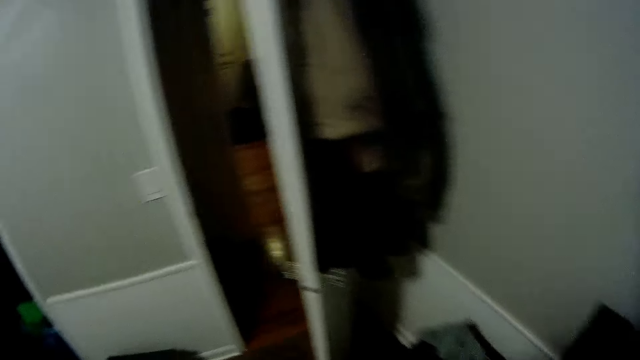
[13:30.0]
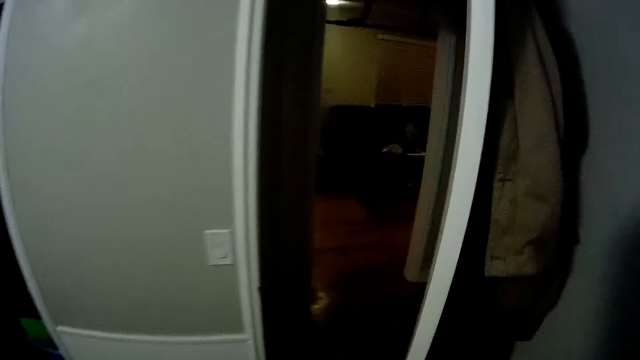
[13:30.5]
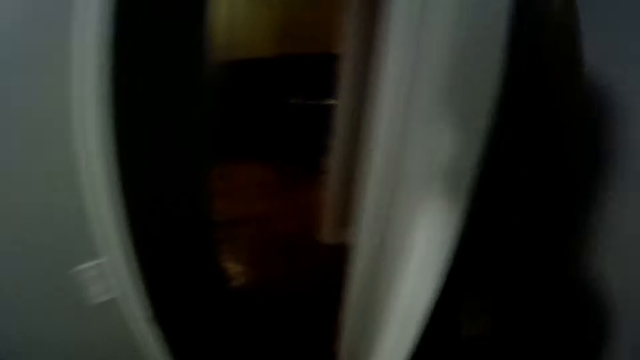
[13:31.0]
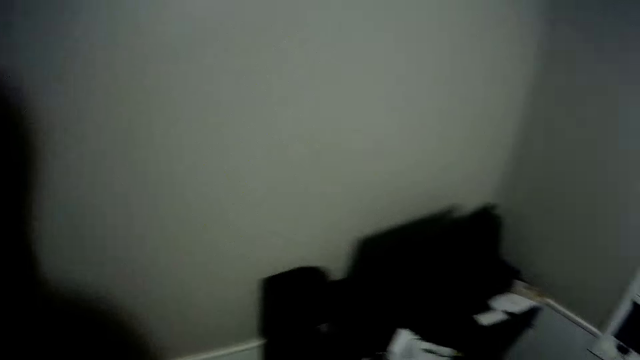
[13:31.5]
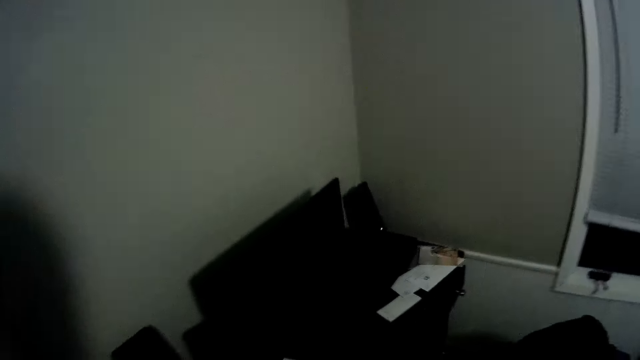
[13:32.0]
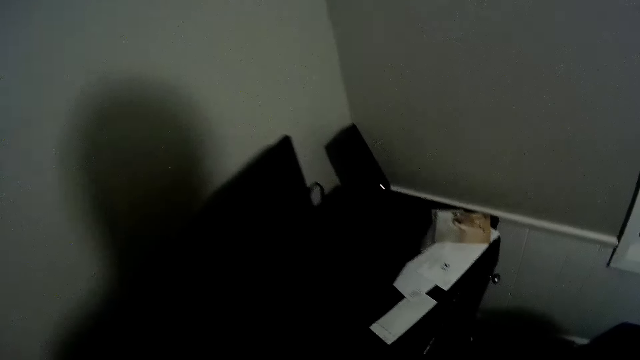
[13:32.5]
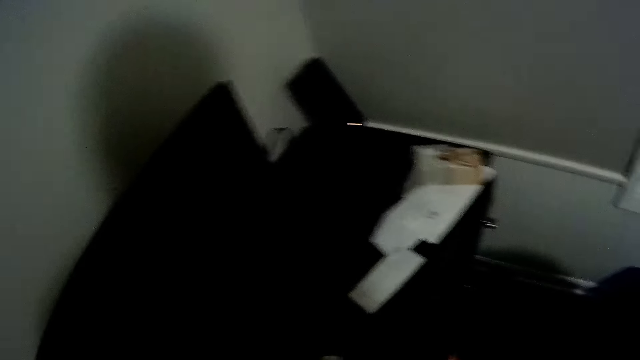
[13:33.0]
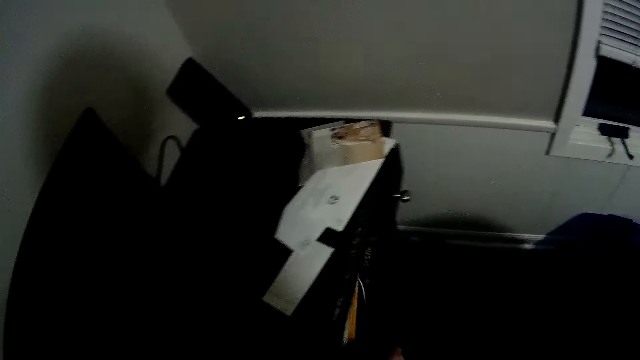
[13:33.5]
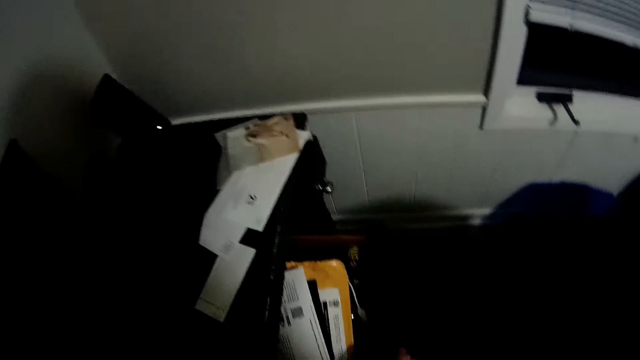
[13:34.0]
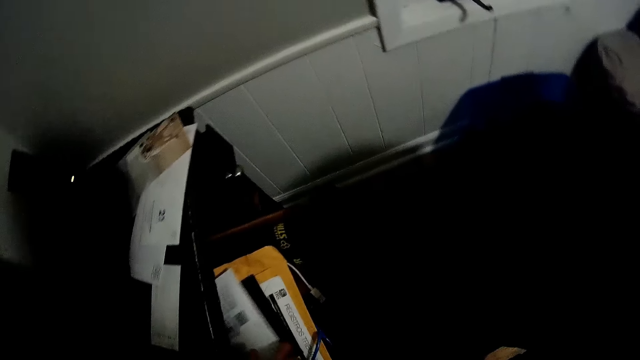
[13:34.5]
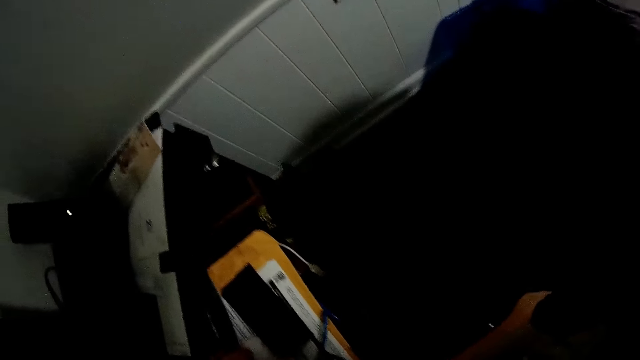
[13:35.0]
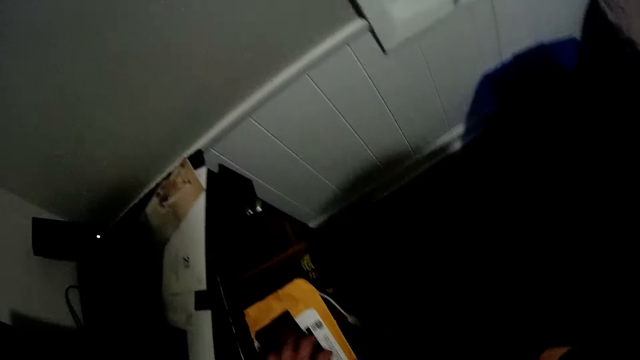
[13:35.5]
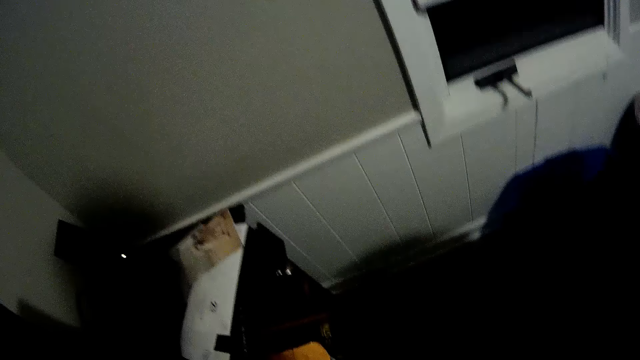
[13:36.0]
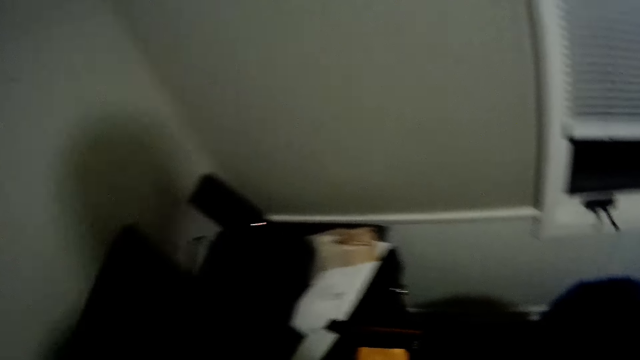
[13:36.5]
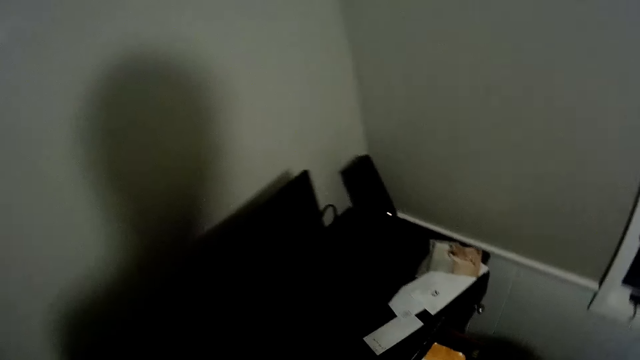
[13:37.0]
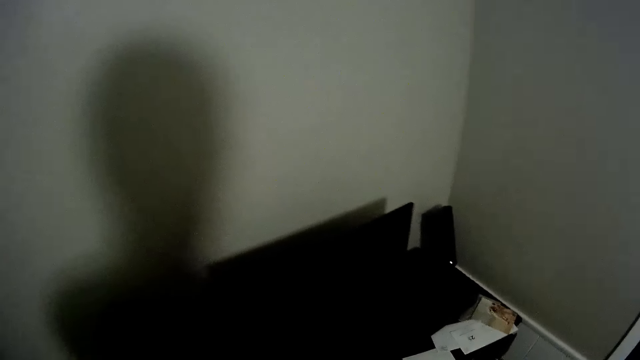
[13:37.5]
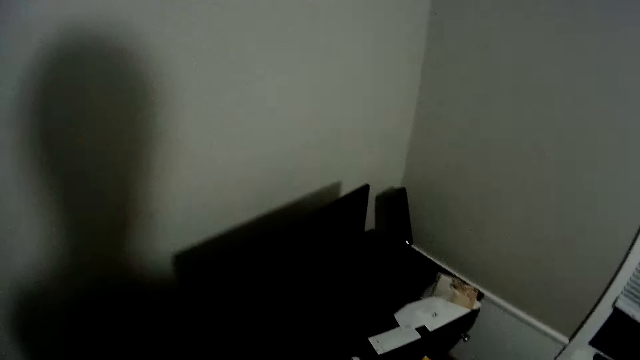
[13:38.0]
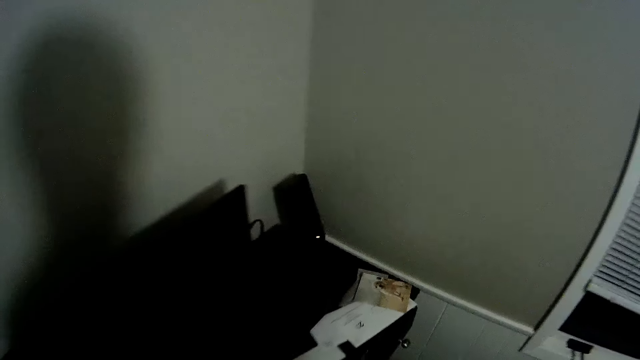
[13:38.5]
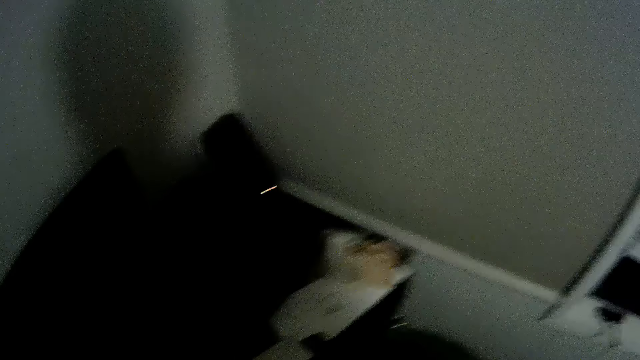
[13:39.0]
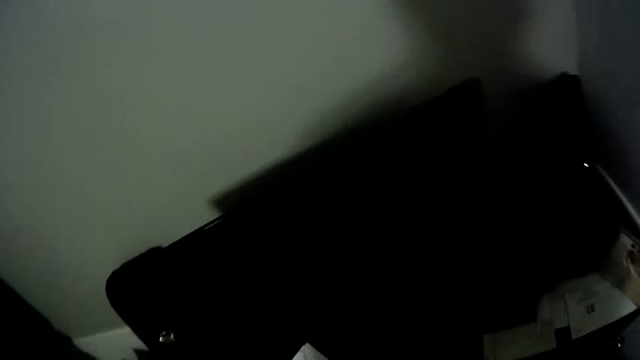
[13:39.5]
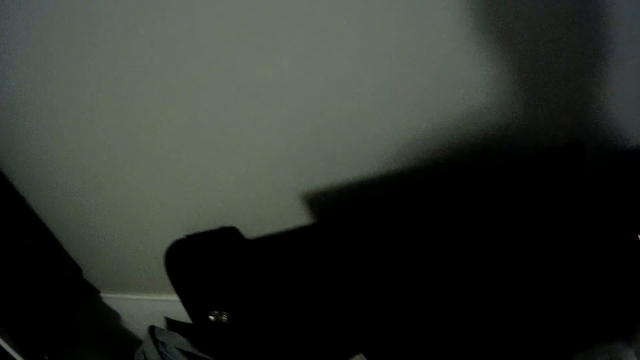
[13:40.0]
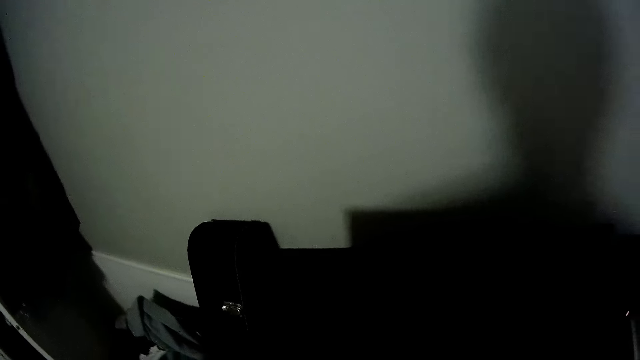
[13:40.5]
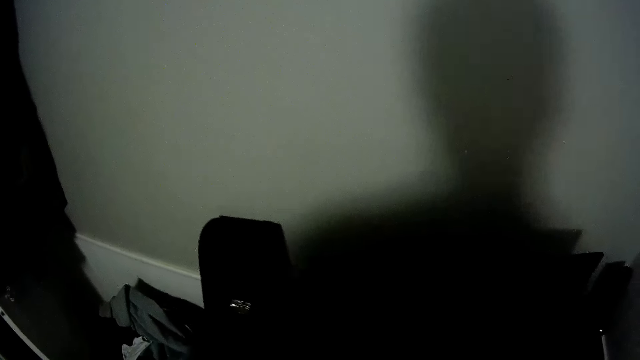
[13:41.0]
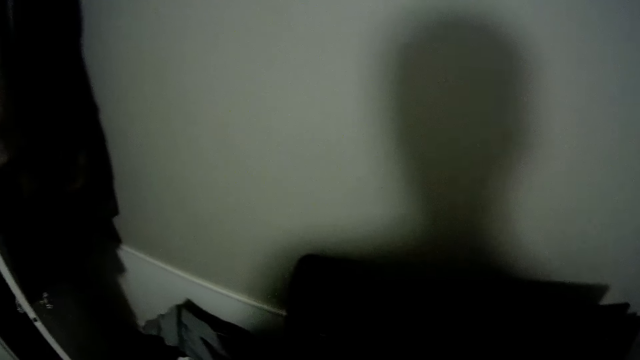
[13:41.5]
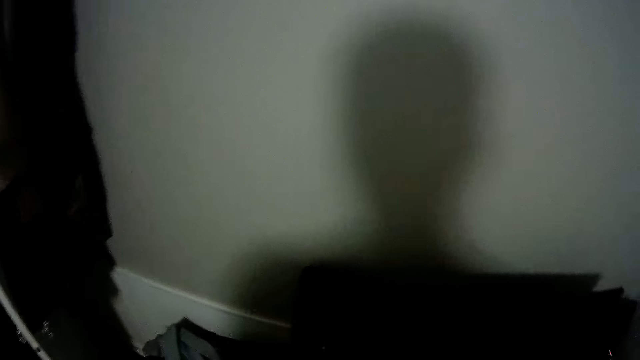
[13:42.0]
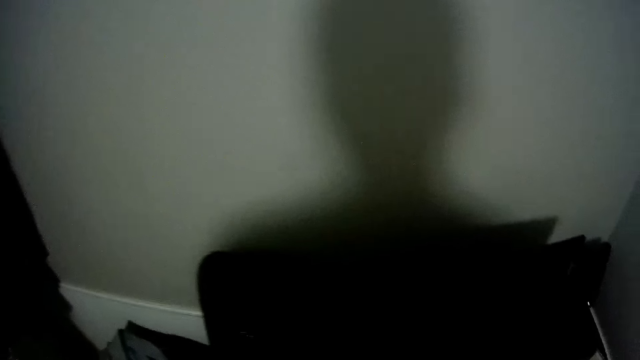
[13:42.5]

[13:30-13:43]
The camera wearer looks around, walks and looks around. He opens a drawer or wardrobe with his right hand. He picks a phone from the drawer with his left hand. He looks around.

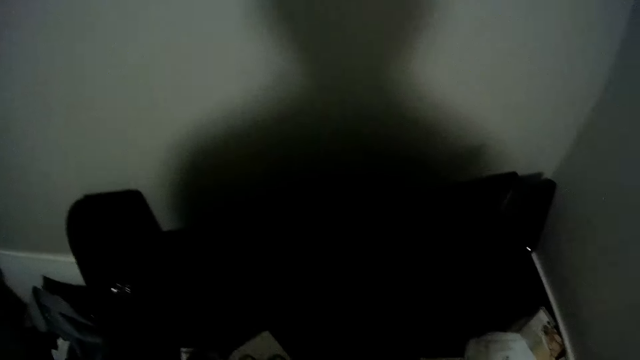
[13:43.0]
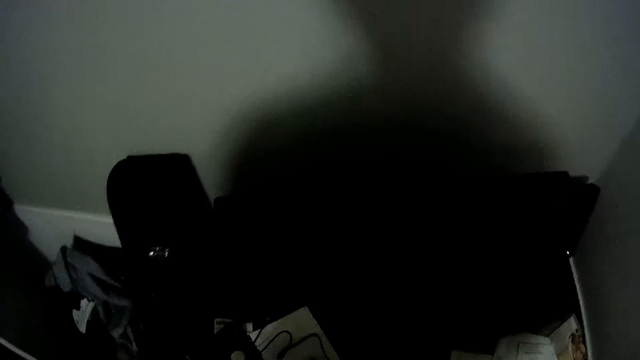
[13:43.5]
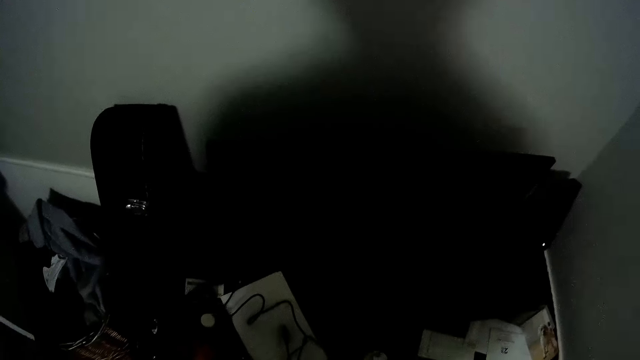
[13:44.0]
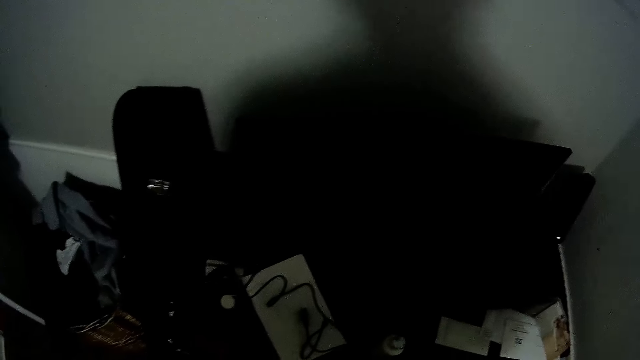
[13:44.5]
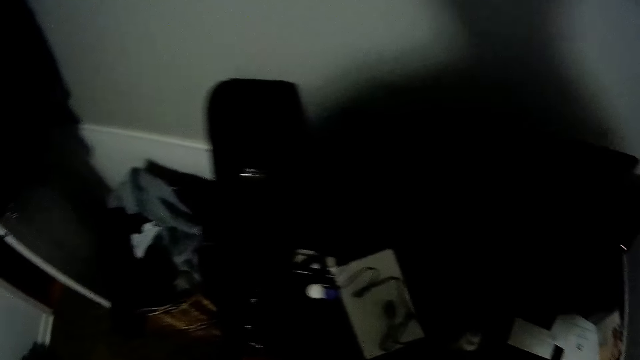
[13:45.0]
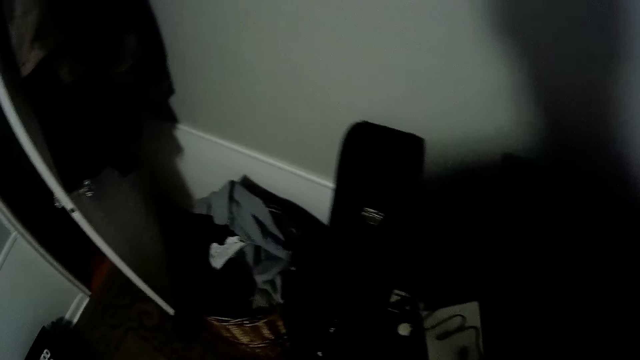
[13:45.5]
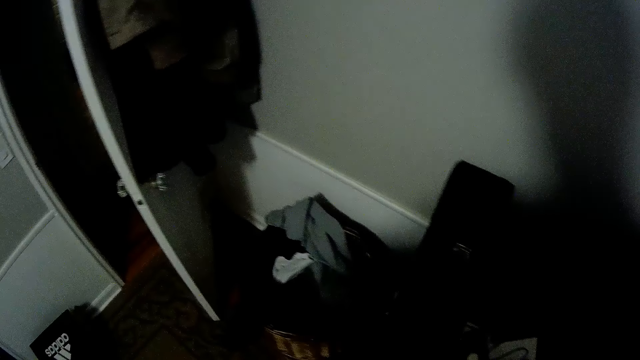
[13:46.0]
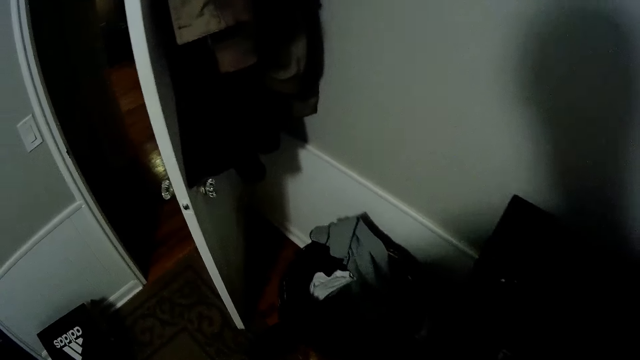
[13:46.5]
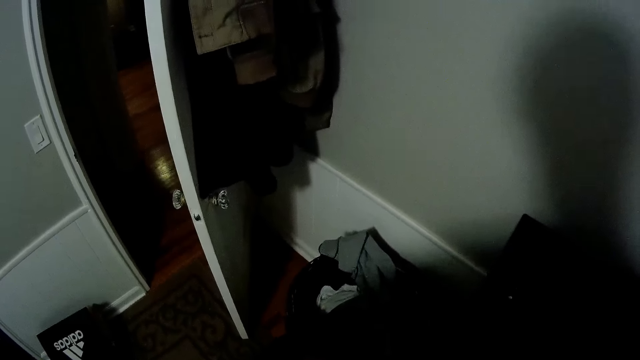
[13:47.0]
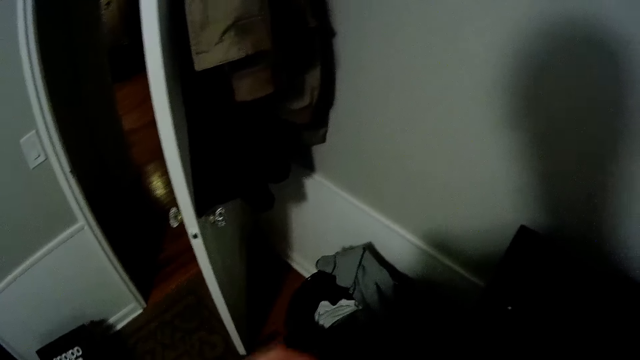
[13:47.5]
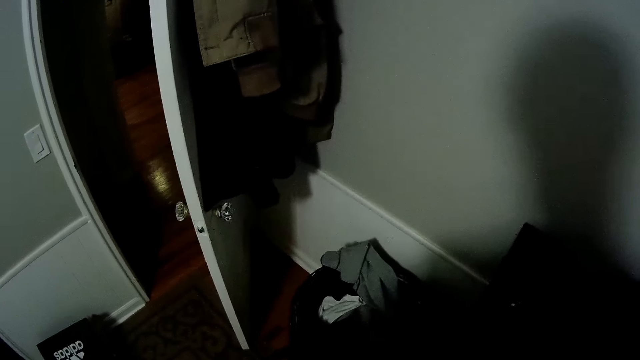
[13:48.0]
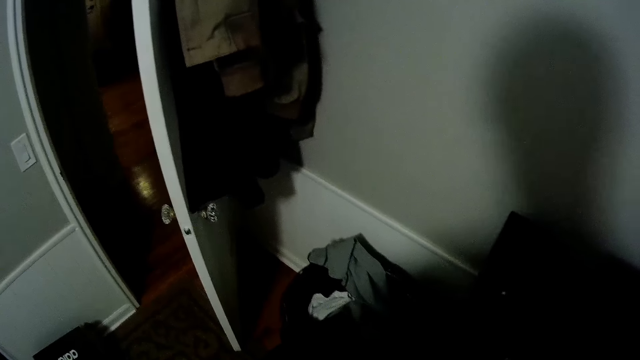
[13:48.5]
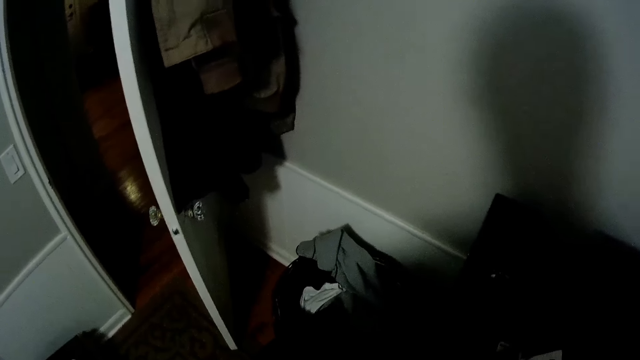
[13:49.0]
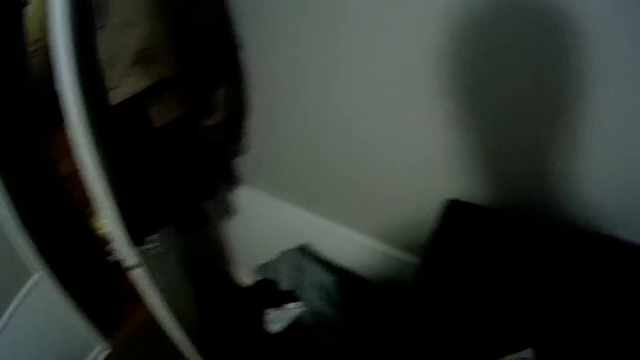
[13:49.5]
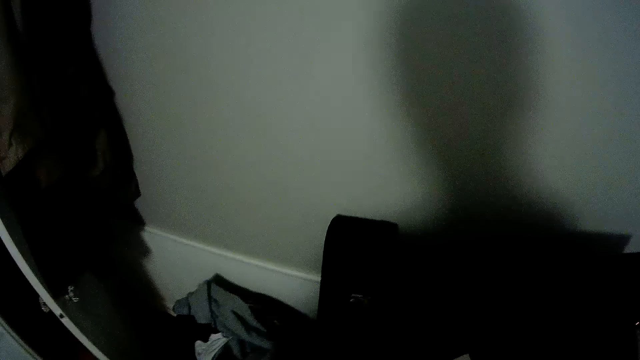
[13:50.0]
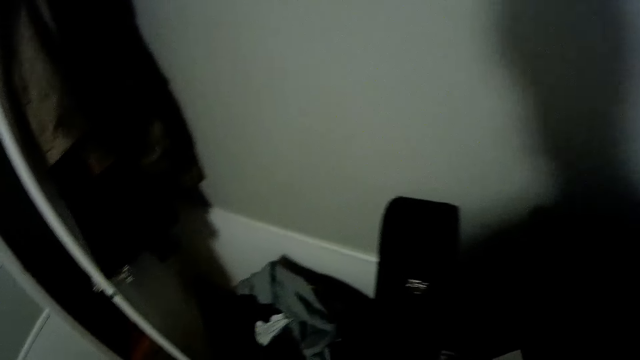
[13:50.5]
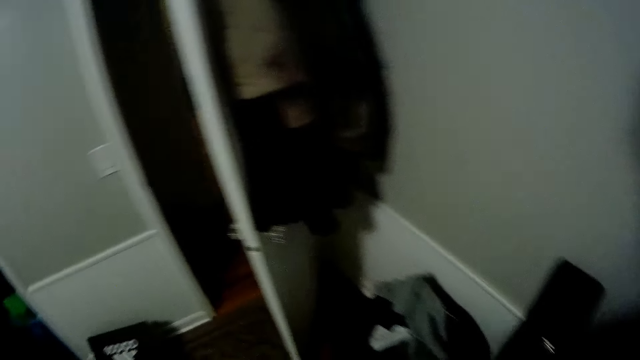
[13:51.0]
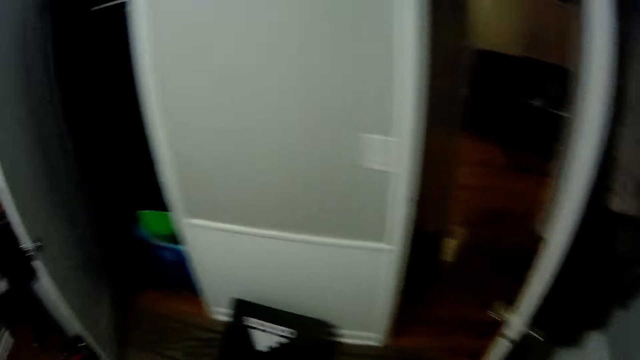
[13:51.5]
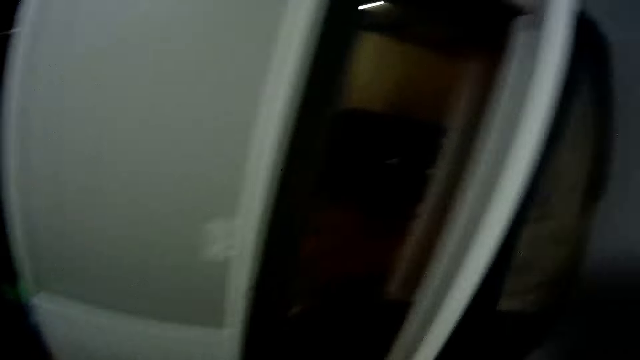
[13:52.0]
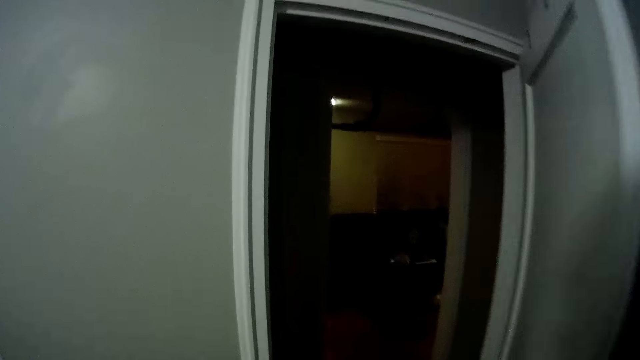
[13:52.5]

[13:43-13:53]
The camera wearer drops the phone on the drawer.
